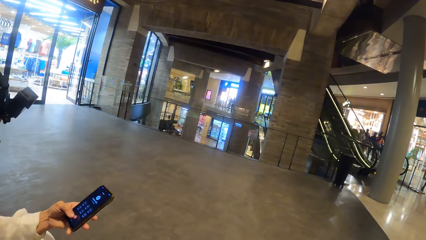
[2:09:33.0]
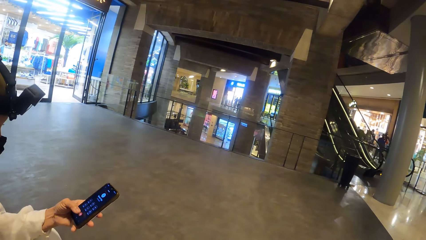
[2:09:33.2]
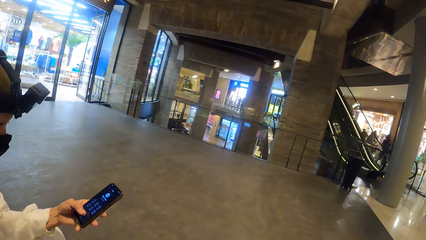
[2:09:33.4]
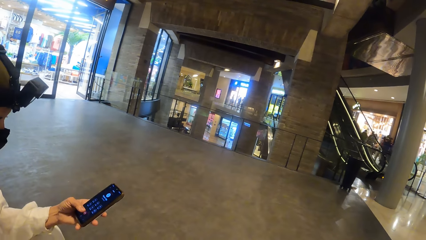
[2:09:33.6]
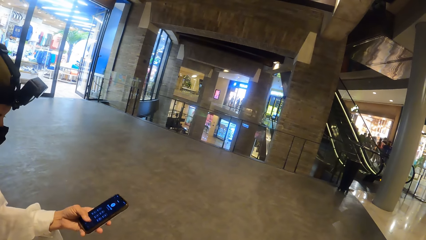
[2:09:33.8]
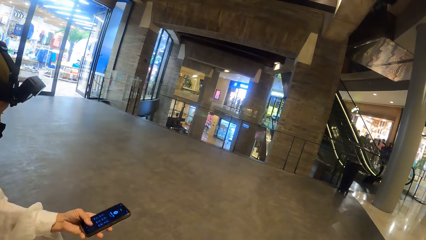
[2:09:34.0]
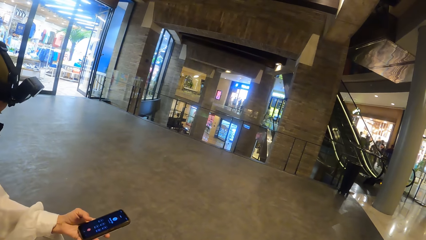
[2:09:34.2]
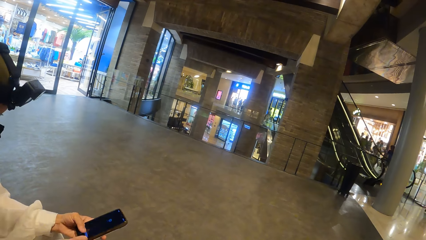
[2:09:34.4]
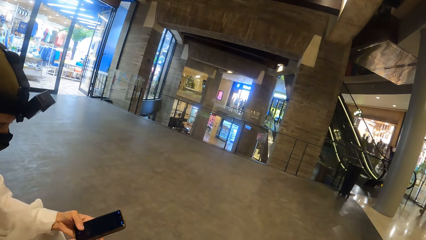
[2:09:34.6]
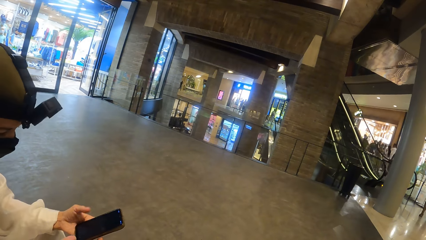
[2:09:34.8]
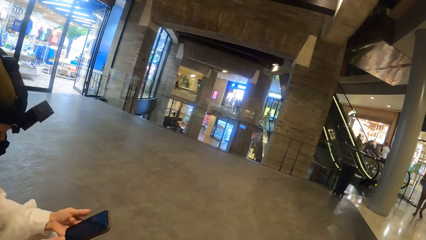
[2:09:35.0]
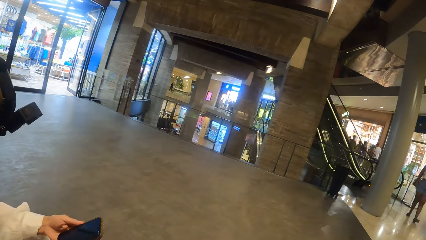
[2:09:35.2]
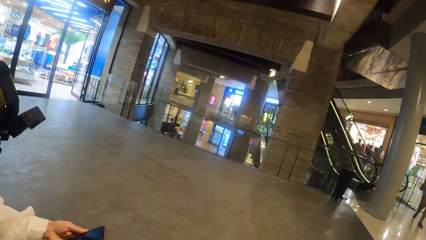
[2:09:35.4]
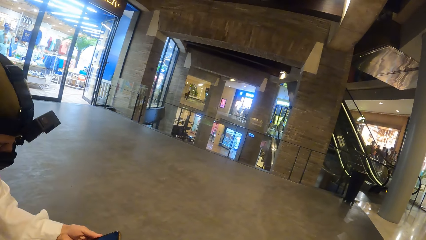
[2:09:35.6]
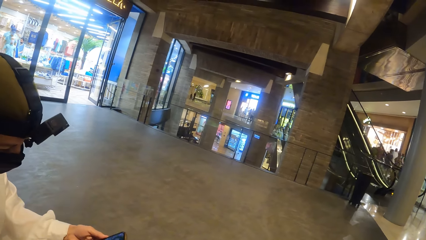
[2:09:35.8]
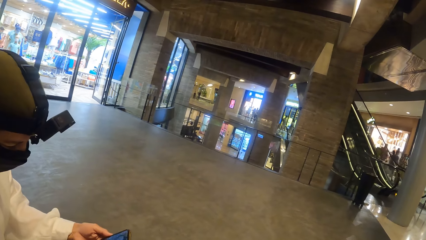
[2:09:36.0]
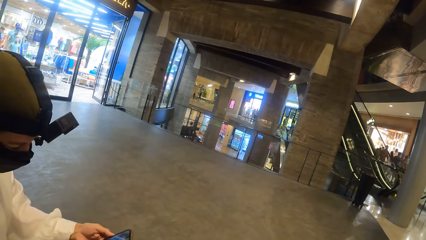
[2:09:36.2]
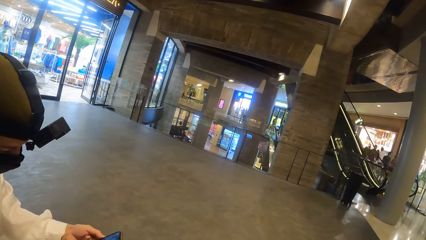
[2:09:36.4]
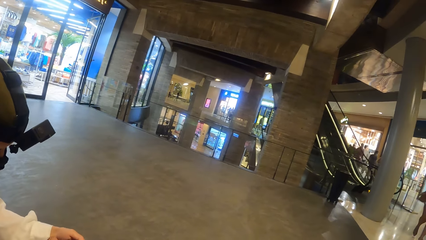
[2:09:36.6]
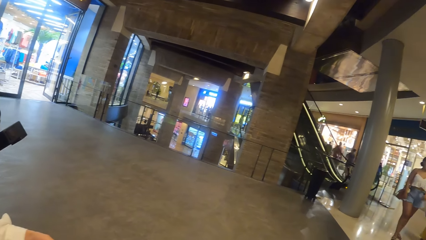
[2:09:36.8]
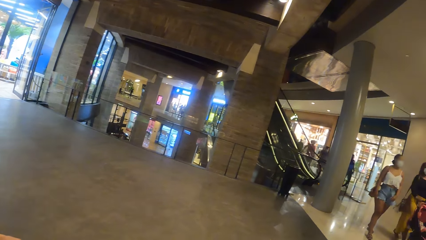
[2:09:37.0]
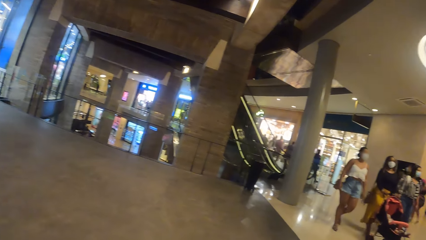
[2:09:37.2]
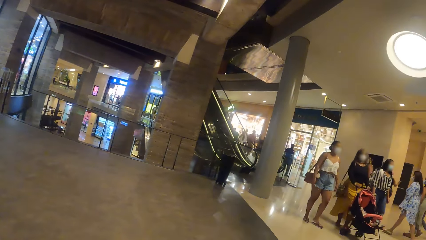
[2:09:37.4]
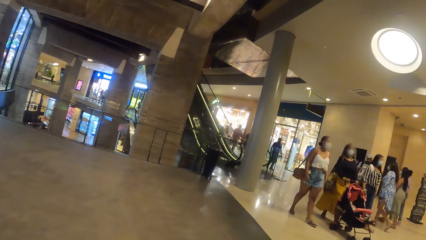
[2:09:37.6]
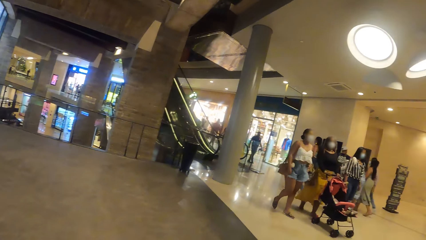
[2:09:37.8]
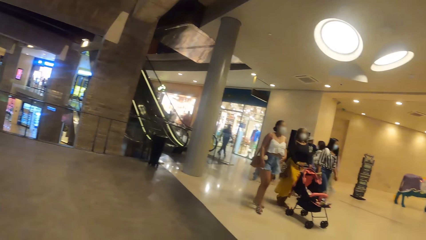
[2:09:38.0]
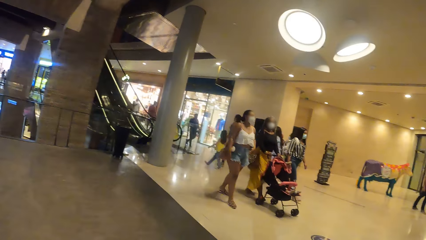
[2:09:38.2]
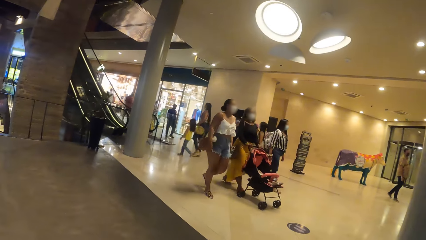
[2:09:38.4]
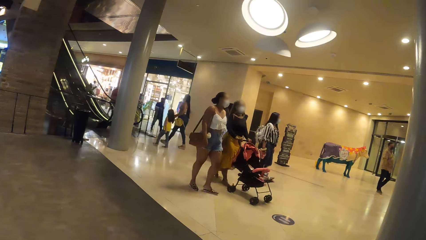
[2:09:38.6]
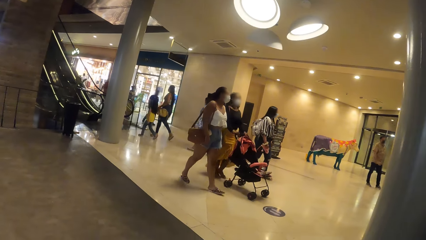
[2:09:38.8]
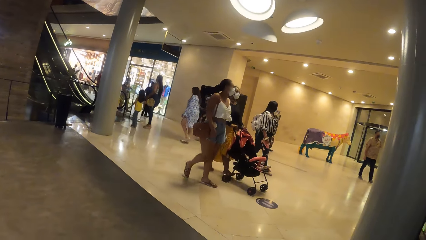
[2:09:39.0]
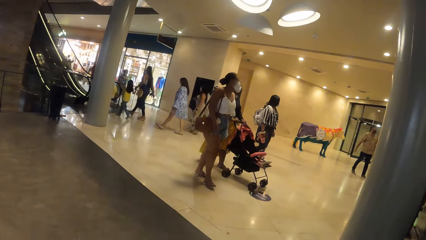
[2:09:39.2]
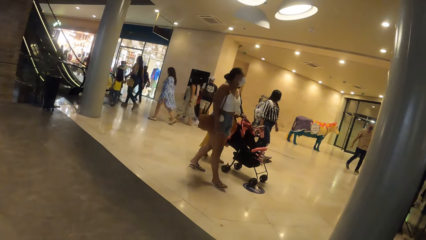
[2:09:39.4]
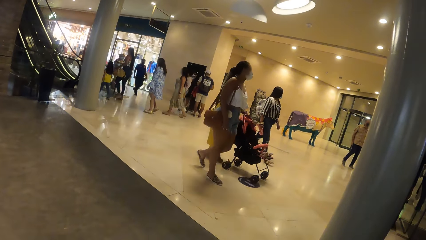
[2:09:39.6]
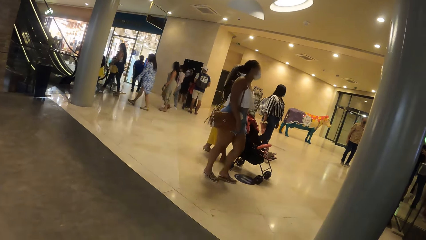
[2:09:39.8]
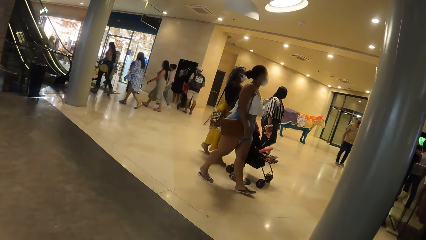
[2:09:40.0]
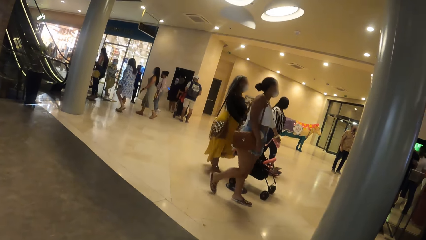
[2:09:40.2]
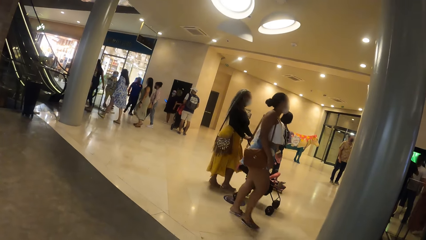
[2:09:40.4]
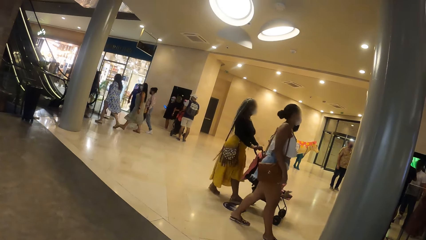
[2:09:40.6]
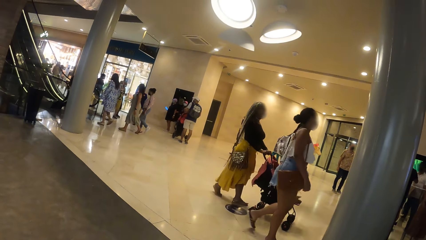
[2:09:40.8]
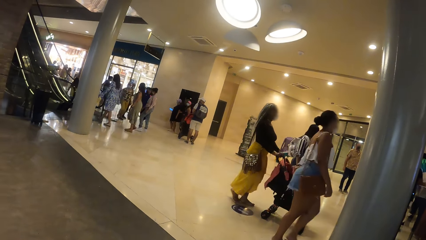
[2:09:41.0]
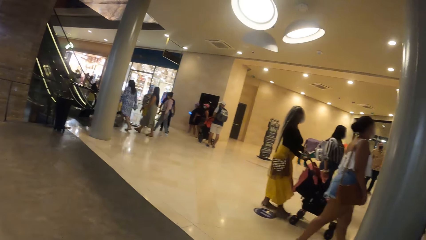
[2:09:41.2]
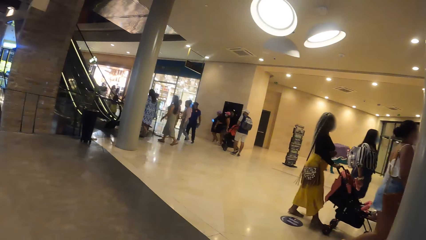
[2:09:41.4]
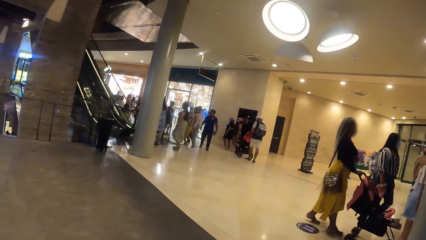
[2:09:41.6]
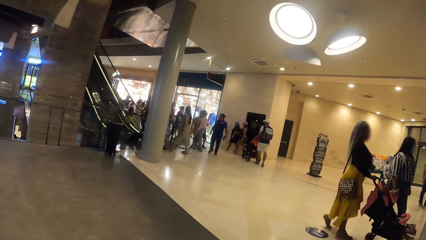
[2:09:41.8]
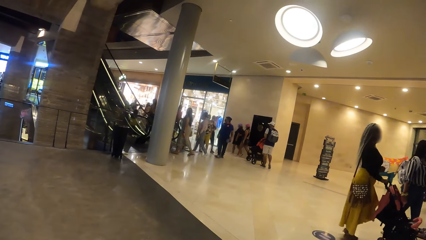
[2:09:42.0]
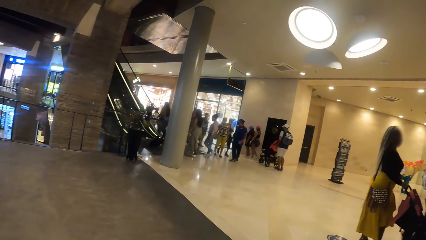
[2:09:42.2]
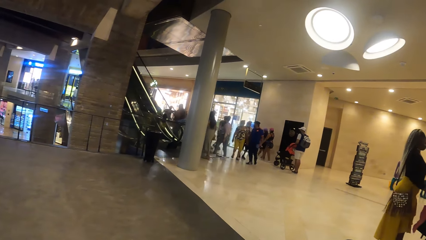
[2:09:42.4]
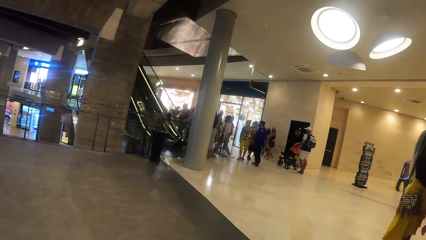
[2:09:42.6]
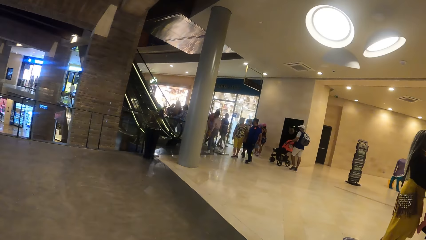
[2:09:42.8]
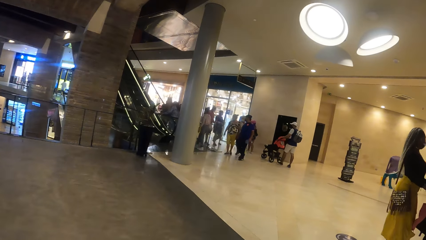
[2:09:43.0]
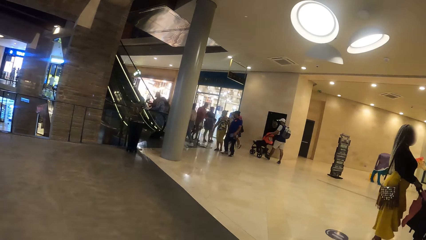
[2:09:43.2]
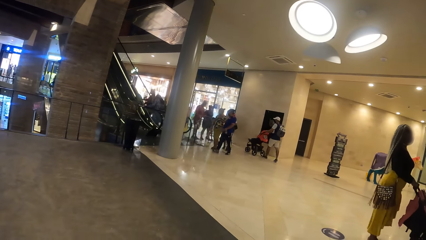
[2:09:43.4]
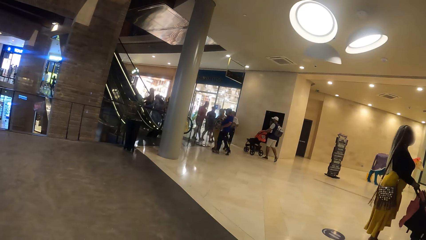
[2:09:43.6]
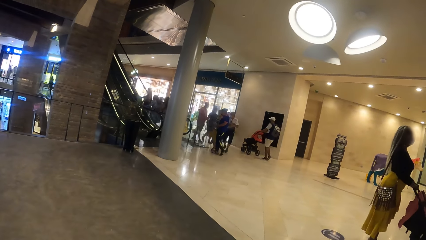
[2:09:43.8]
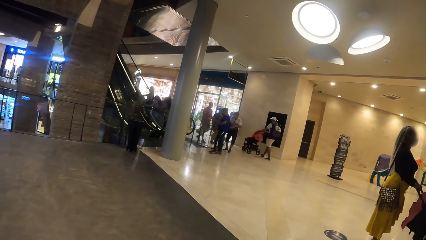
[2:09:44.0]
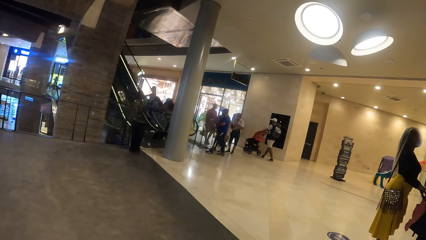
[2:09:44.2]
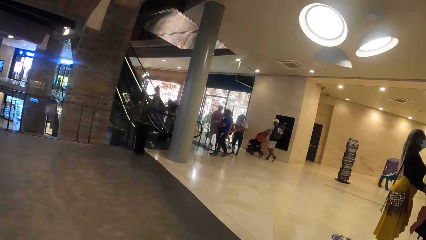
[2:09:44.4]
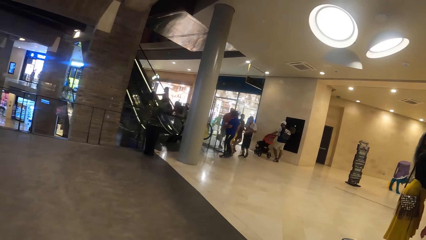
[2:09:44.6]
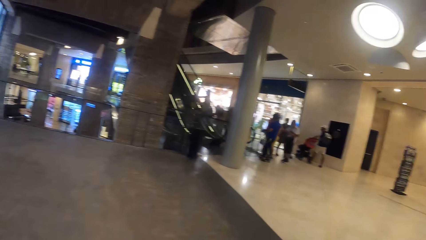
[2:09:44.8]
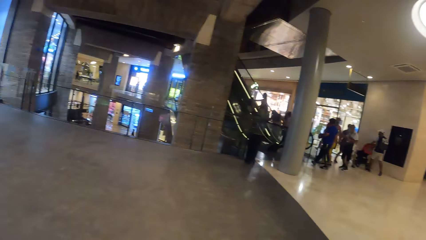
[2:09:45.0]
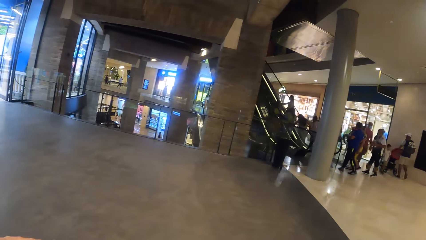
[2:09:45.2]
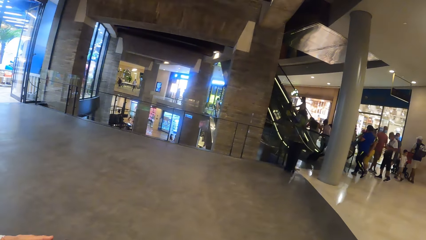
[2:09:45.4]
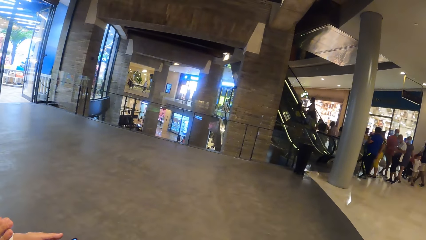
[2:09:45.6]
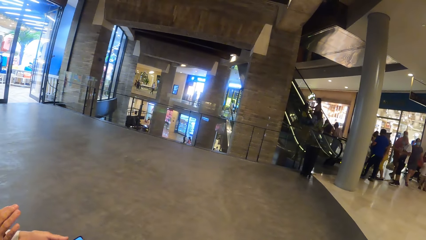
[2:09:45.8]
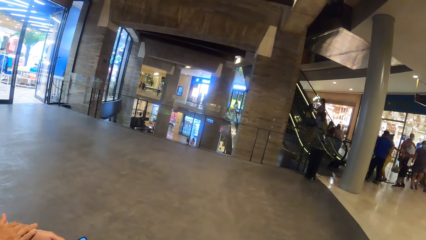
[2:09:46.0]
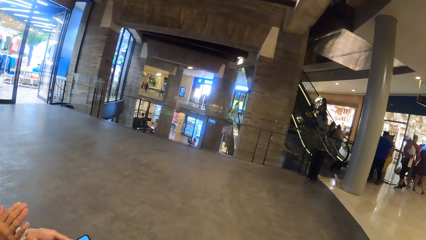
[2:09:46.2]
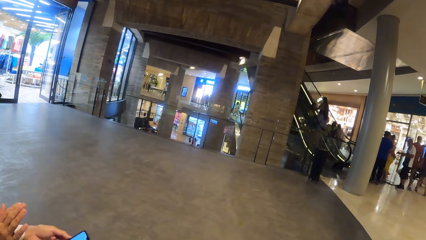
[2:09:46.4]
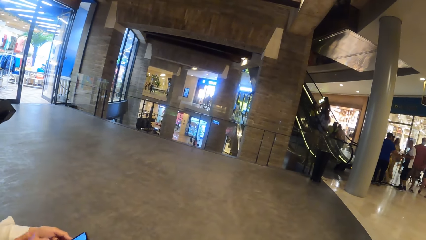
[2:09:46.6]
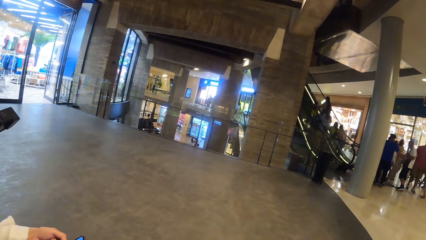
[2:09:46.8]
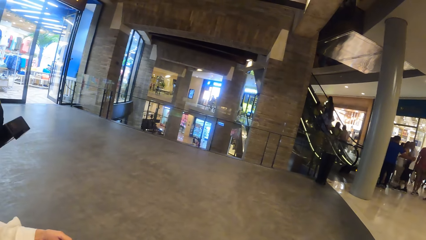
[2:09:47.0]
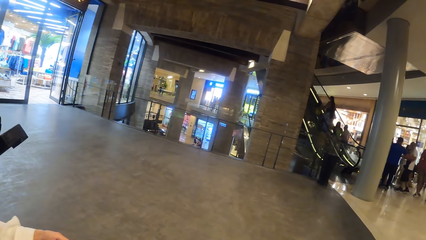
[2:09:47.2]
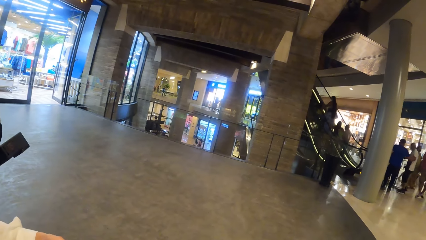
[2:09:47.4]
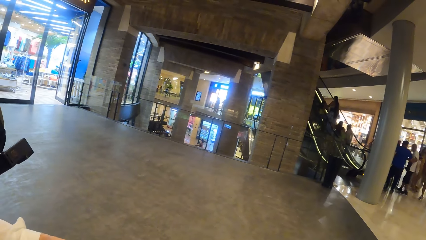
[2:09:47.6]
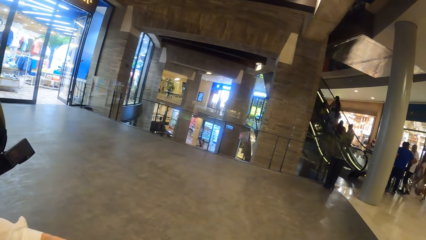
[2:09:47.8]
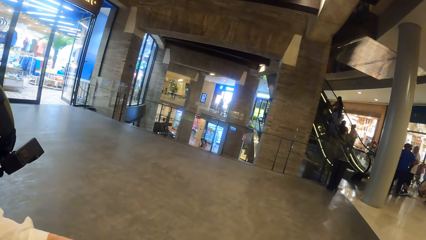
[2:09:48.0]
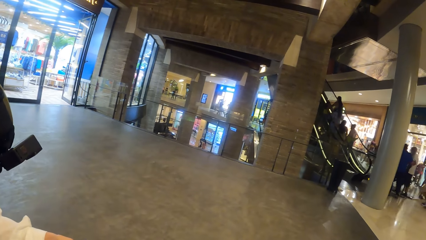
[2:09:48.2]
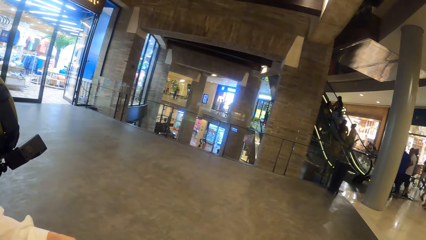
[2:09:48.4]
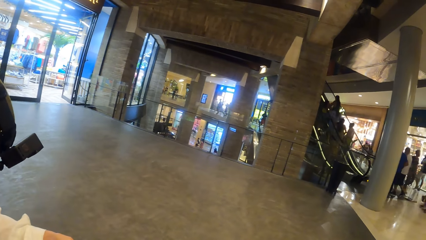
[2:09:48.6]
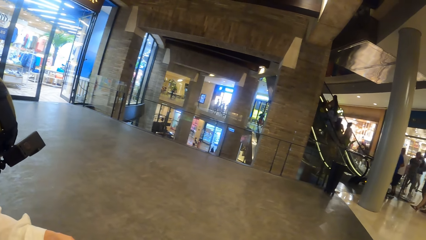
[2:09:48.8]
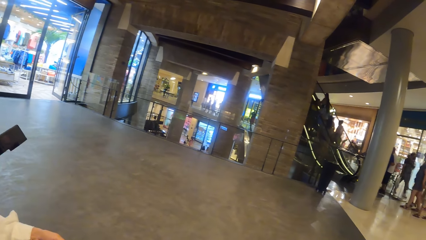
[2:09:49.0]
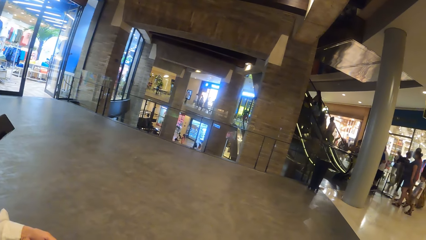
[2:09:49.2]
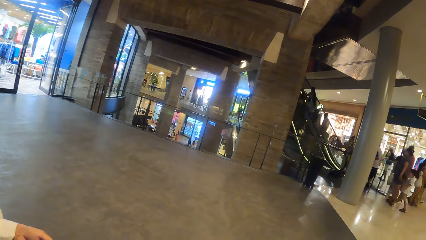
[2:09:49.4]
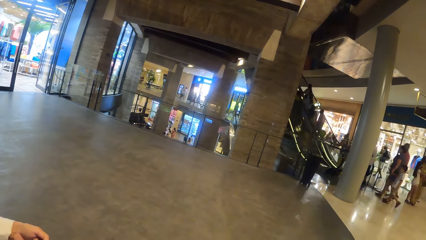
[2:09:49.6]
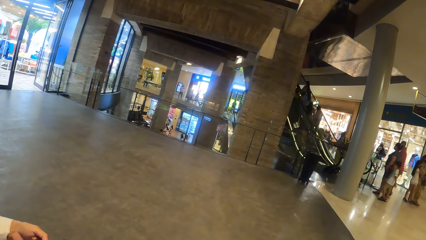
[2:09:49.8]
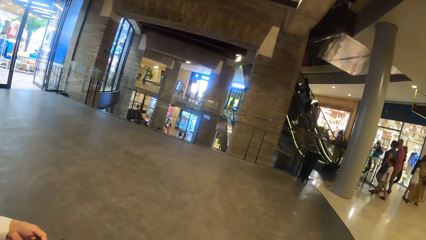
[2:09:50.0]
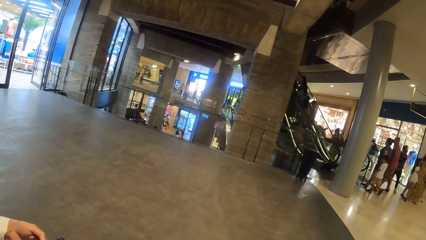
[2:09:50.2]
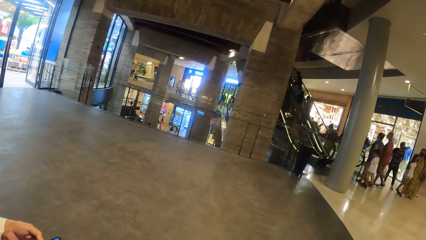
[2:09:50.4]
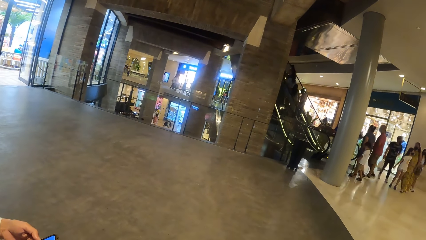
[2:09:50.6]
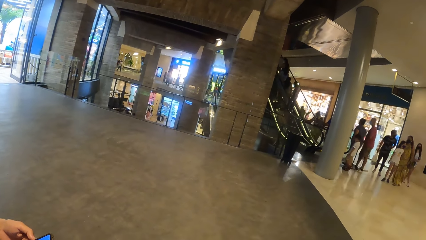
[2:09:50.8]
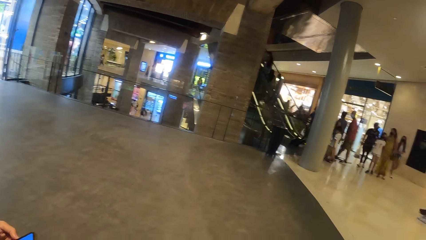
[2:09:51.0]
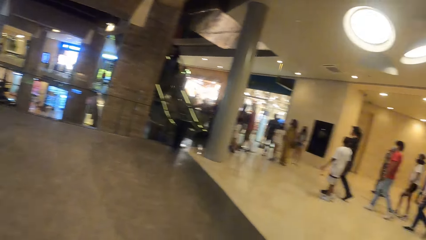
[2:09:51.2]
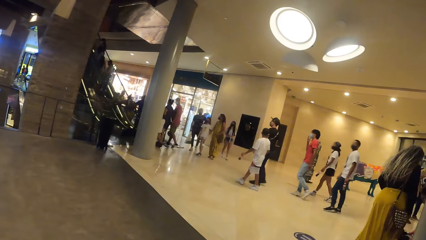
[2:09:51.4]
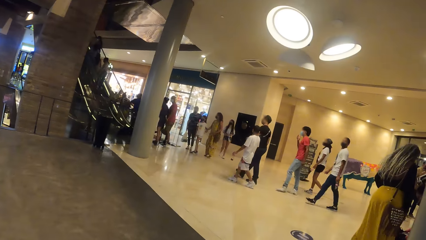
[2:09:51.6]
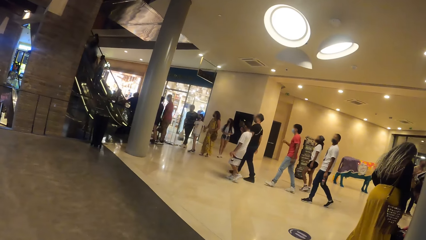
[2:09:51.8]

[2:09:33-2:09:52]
A woman operates the phone with her left hand. The camera wearer looks around the mall.
